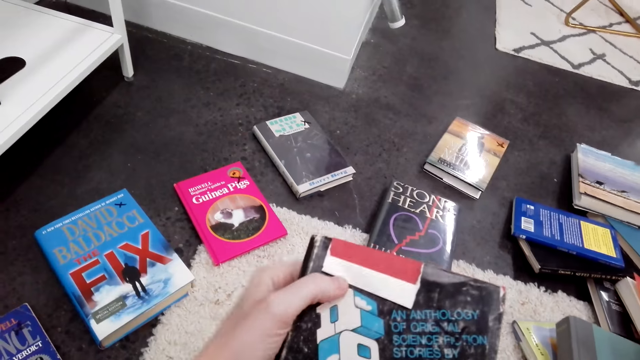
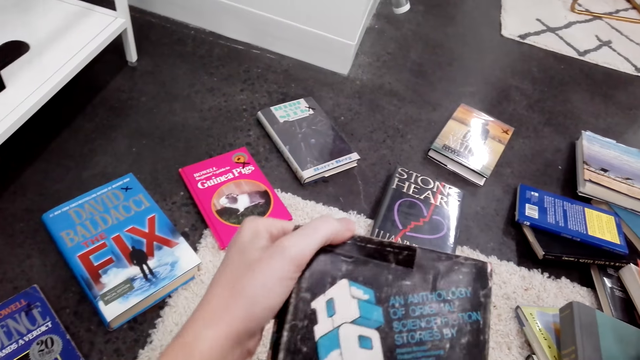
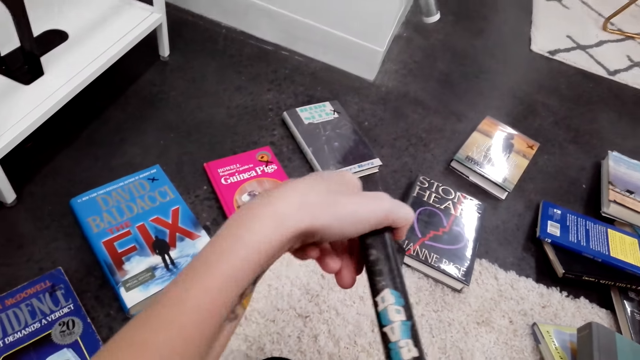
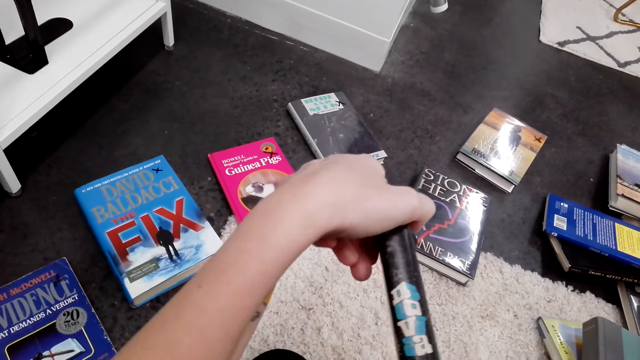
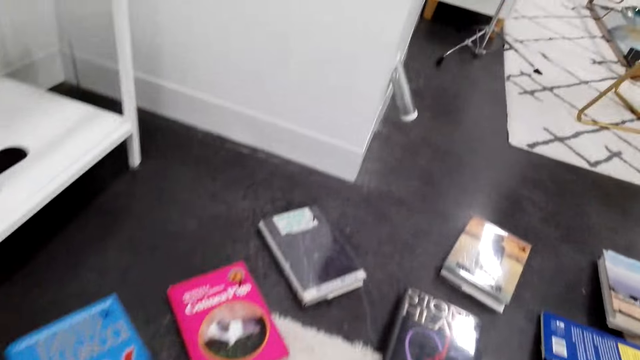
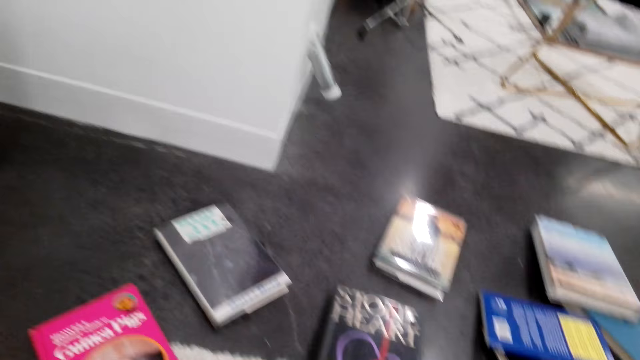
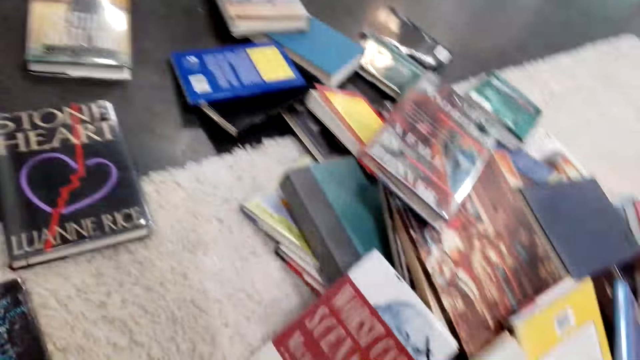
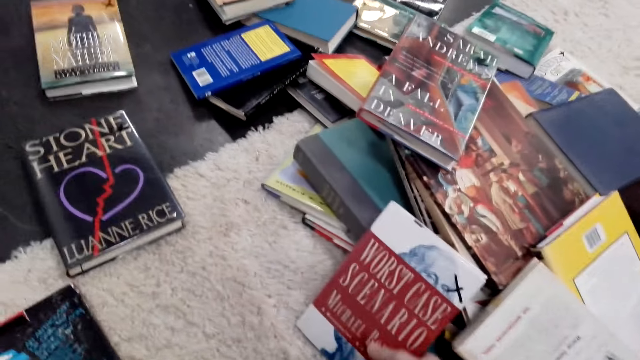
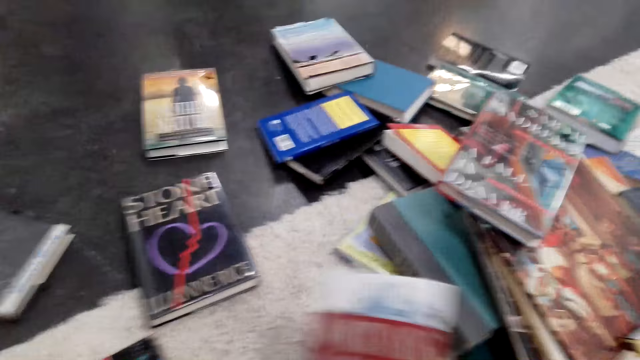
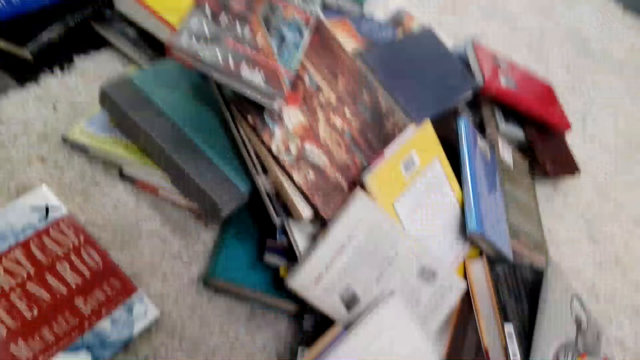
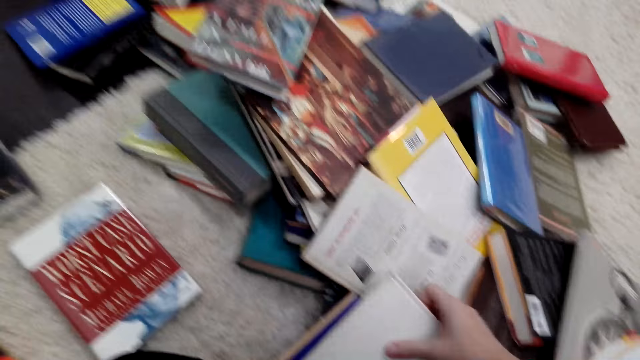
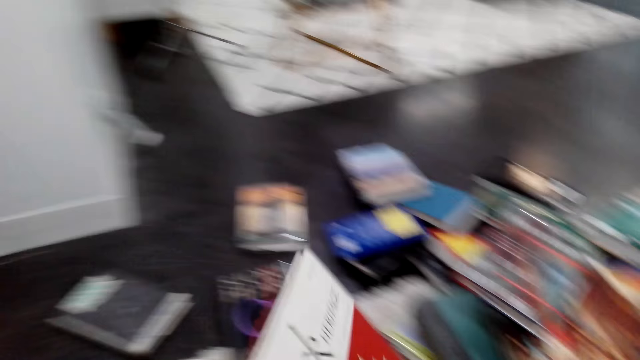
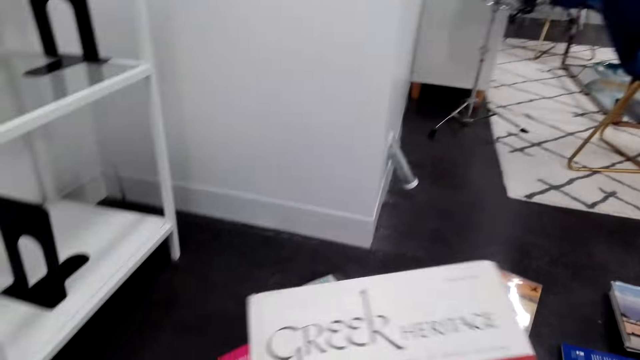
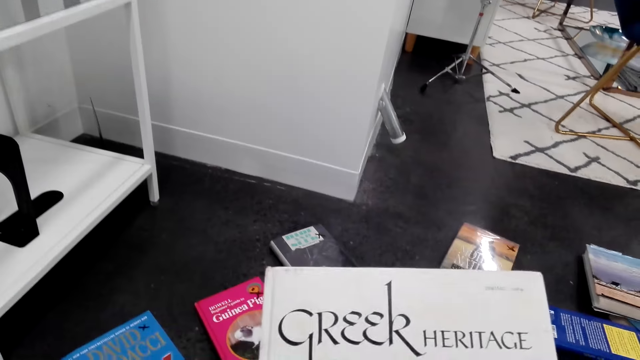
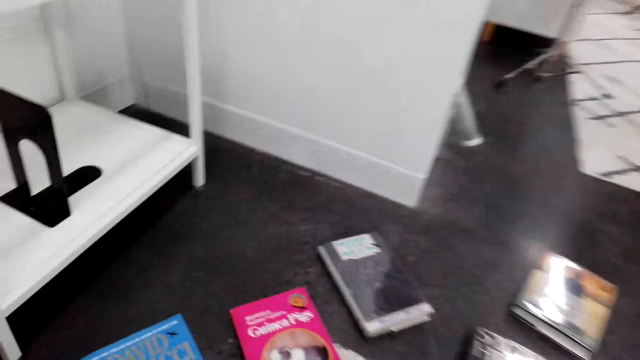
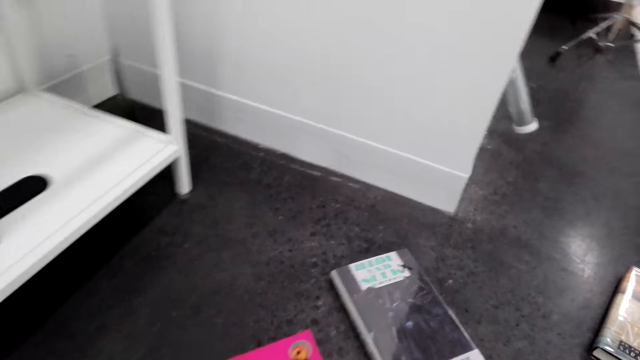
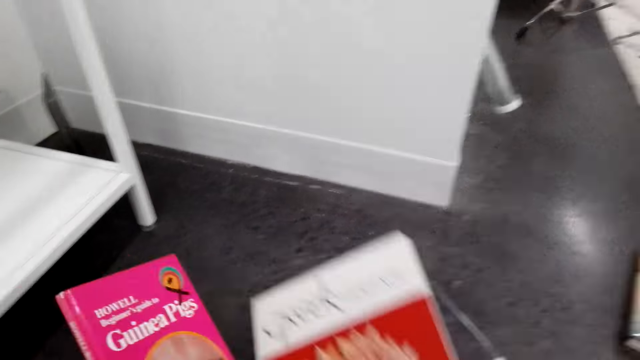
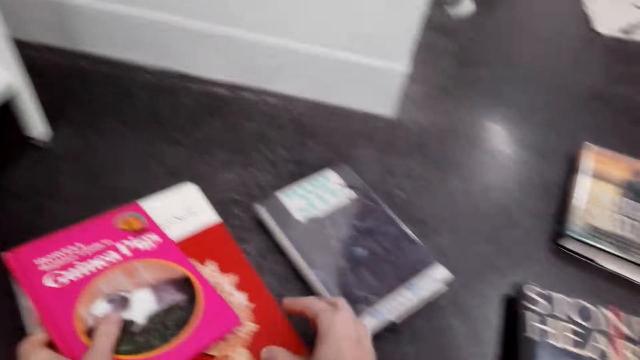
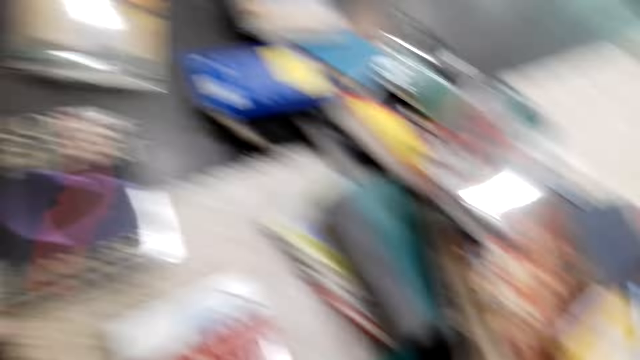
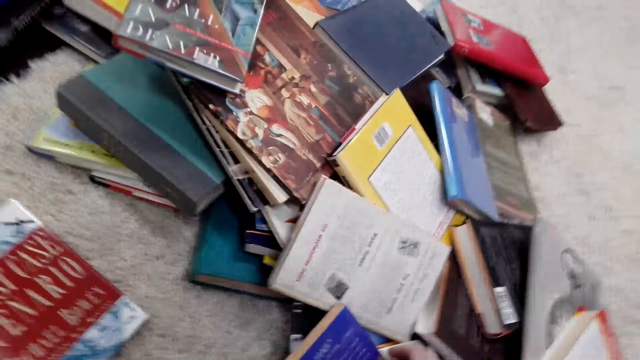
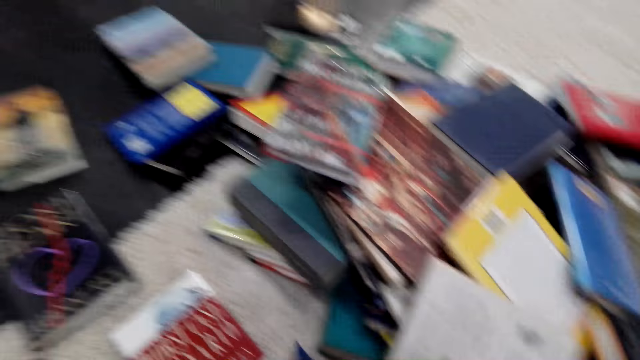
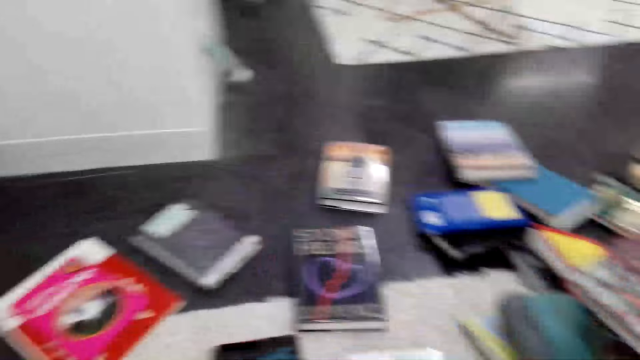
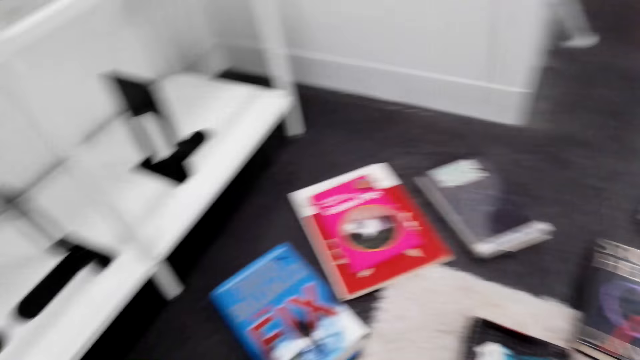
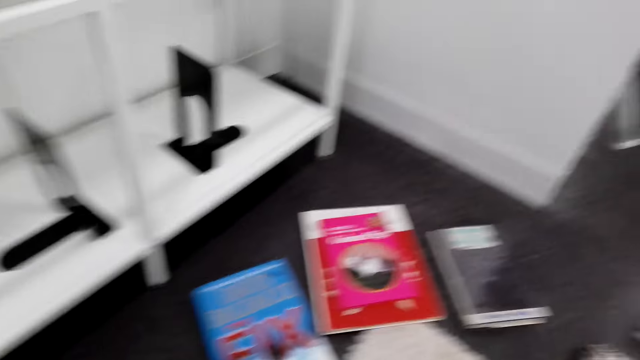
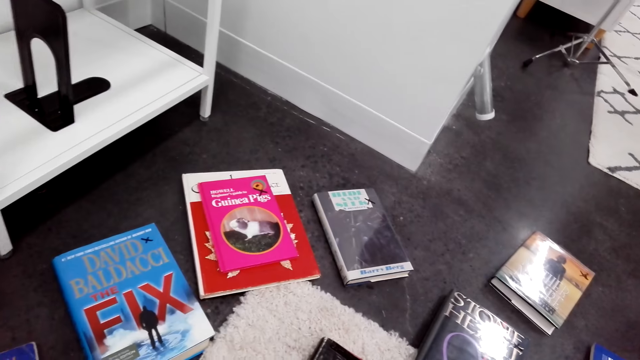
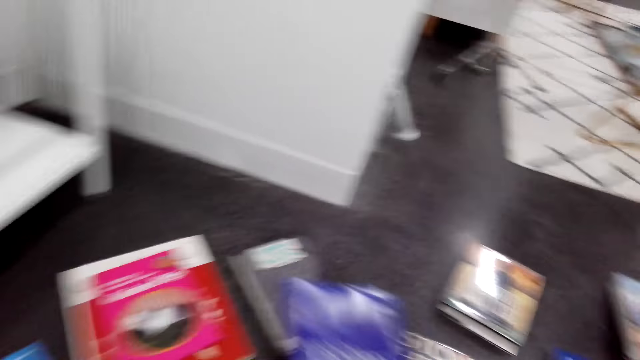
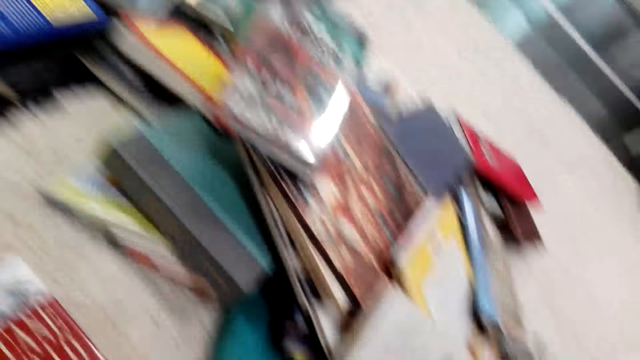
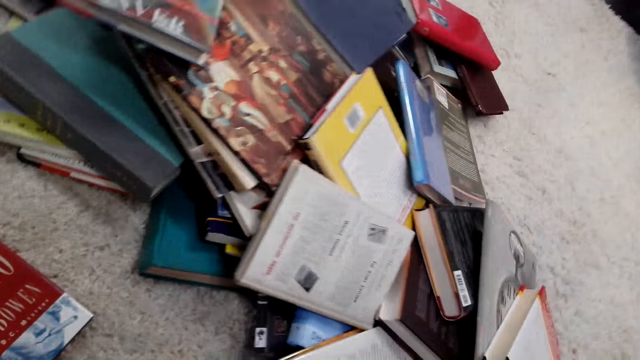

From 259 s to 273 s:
The camera wearer picks a book. They look at the book. They turn the book cover. They move forward. They look around. They pick the book on the floor. They put the book on the floor. They pick the book on the floor. They look at the book. They move around. They pick the book on the floor. They put the book on the floor. They move around. They pick the book on the floor. They move around. They put the book on the floor. They move around.

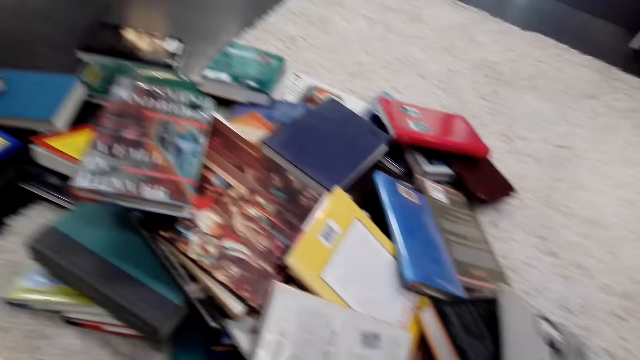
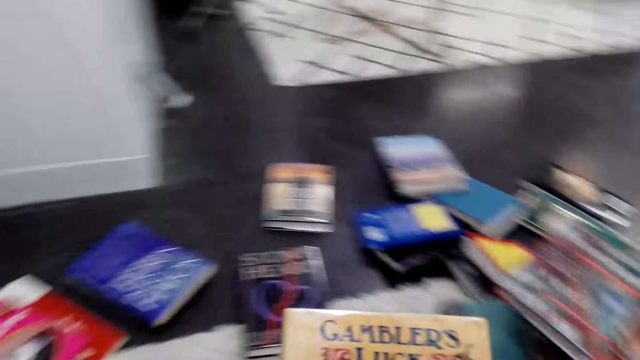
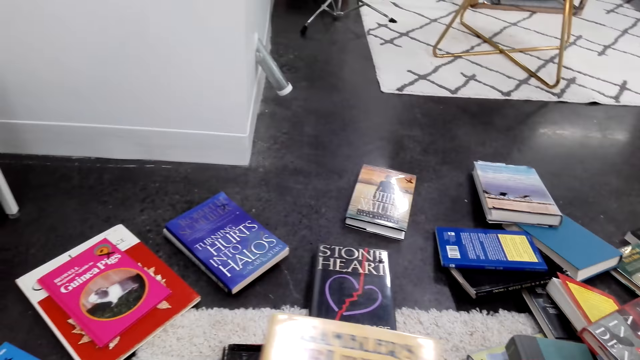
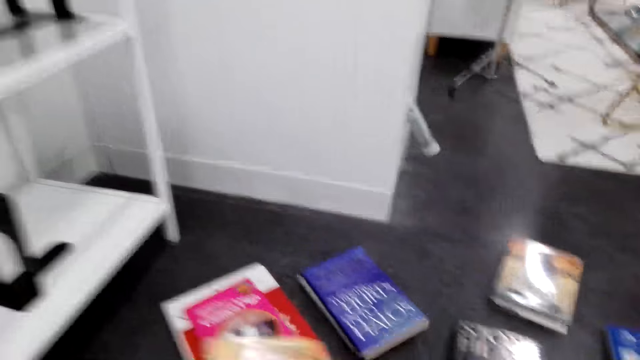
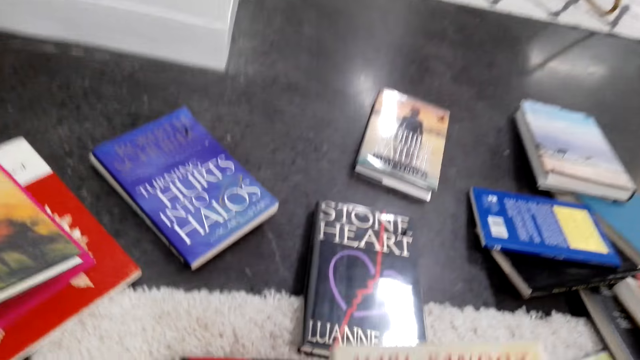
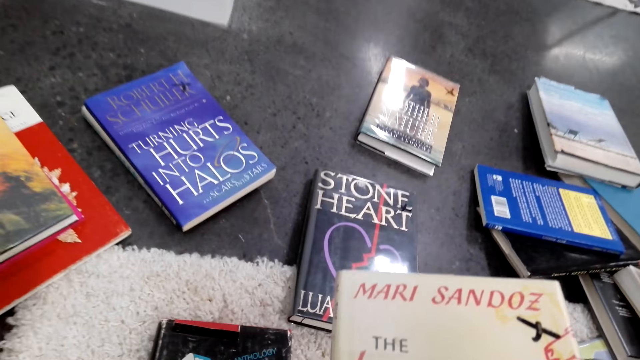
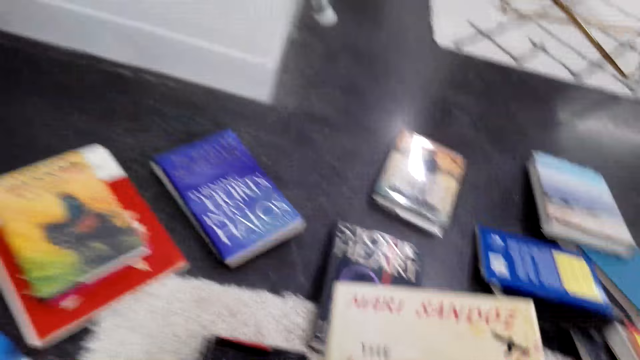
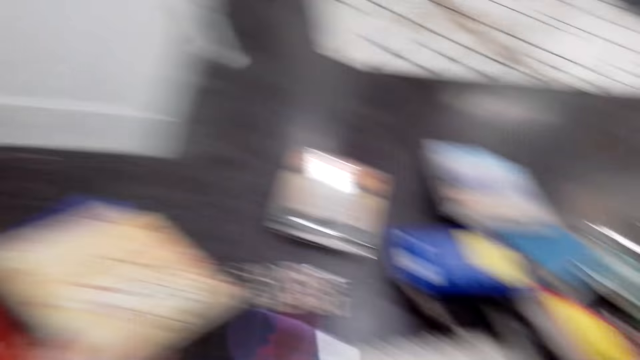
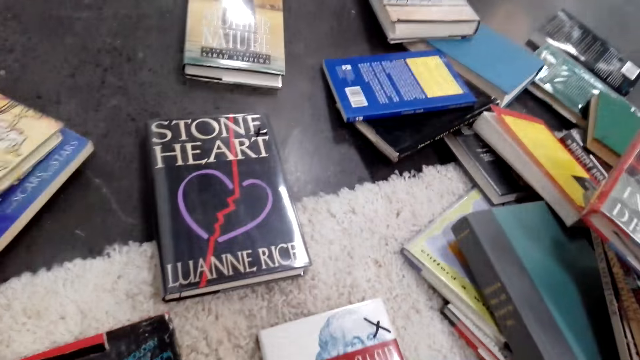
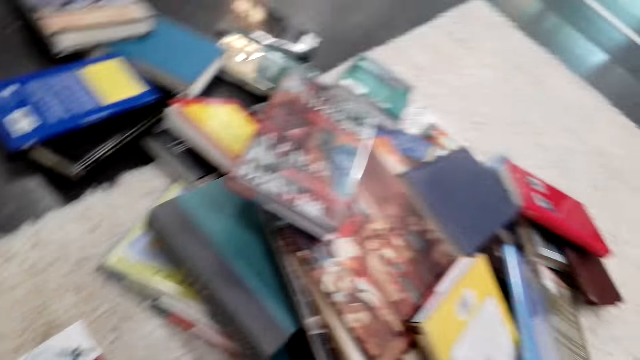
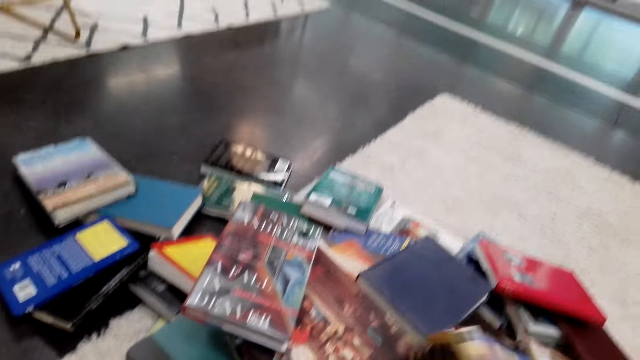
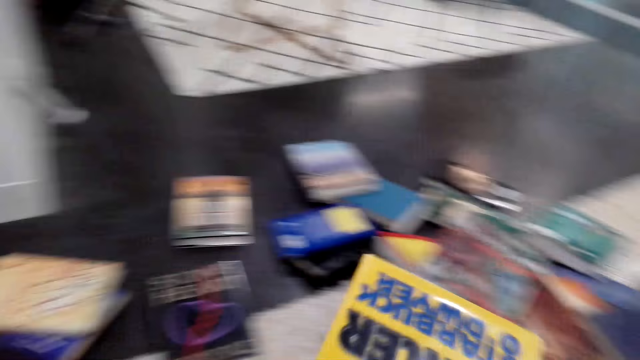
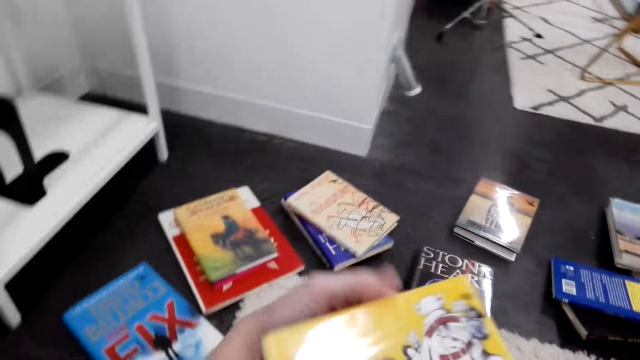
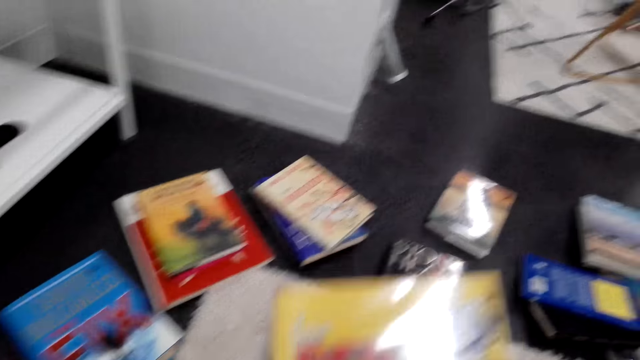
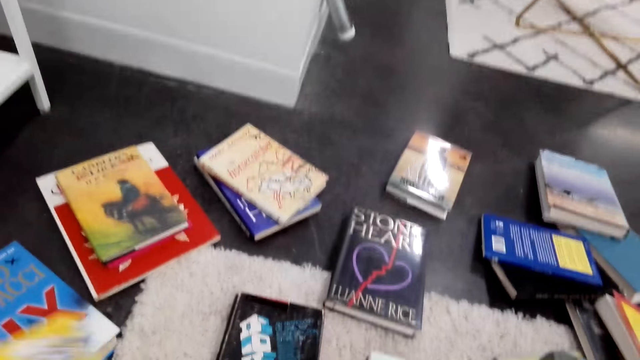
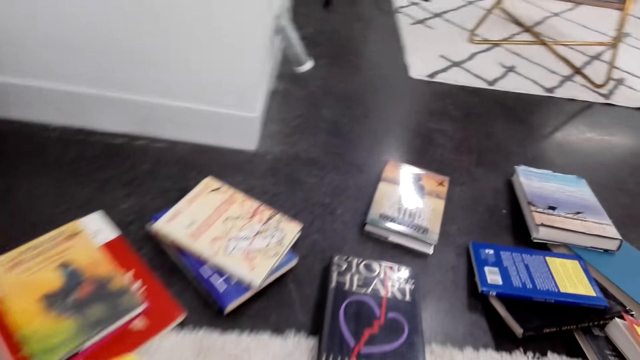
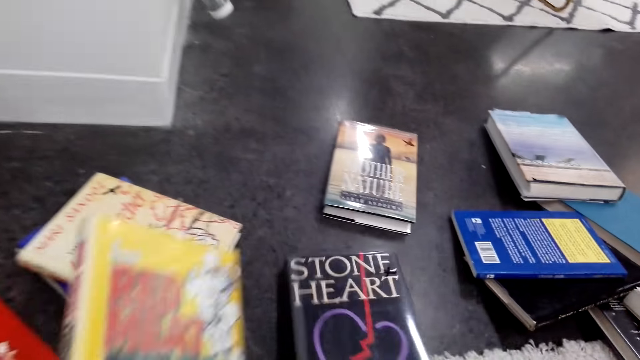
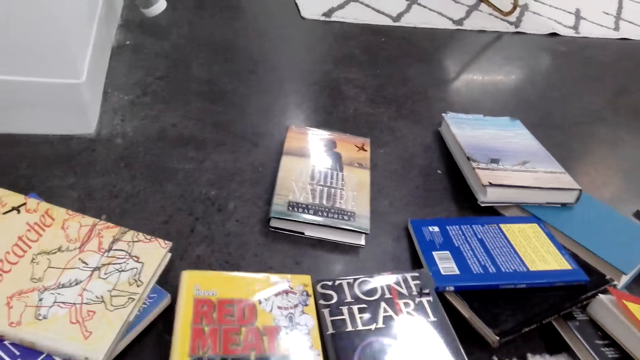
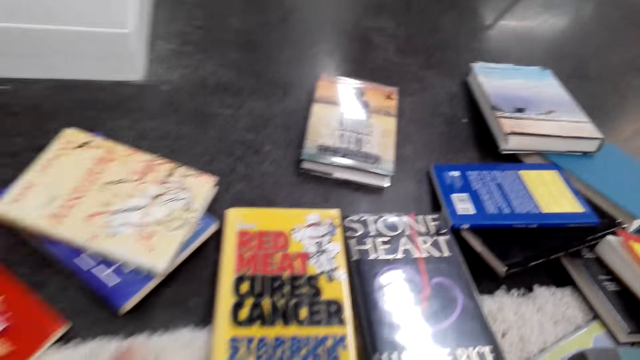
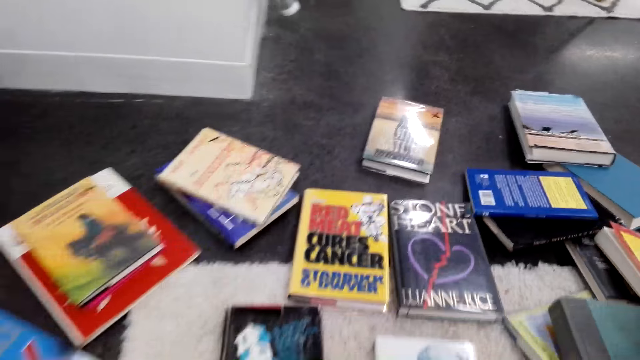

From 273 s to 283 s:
The camera wearer puts the book on the floor. They look at the book. They pick the book. They put the book on top of another. They look at the book. They hold the book. They put the book on top of another. They move around. They pick the book on the floor. They look at the book. They move the book around. They move around. They move the book on the floor. They put the book on the floor. They move around.
